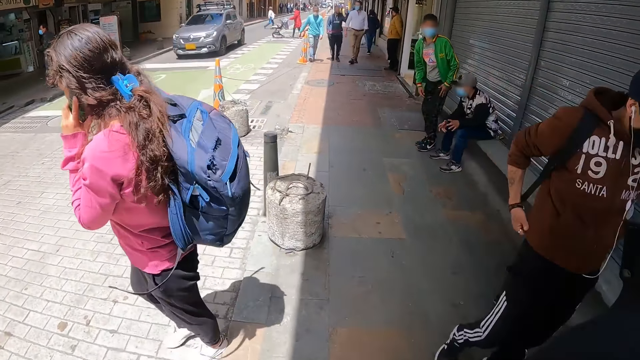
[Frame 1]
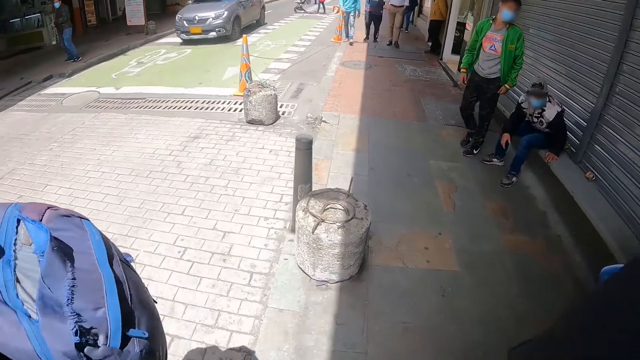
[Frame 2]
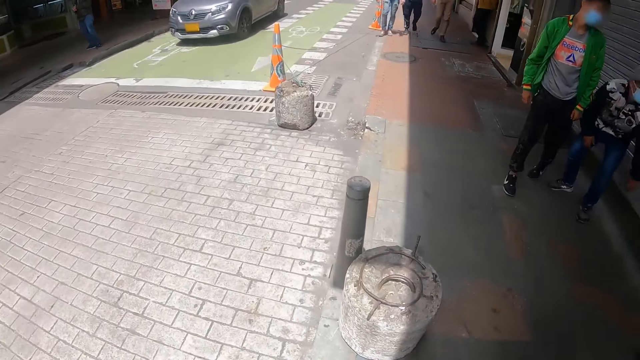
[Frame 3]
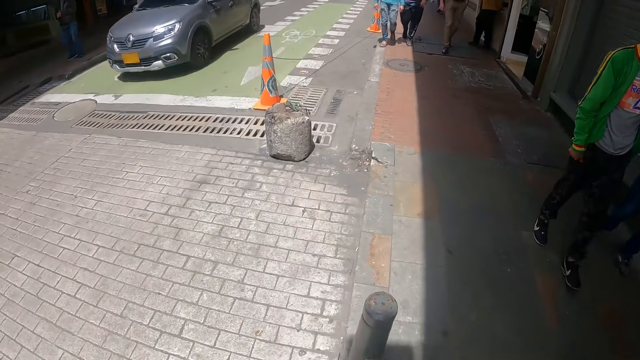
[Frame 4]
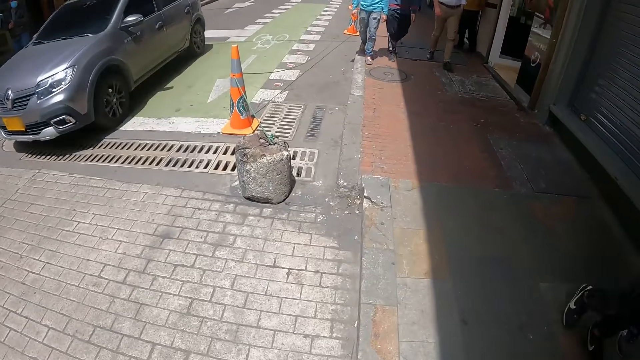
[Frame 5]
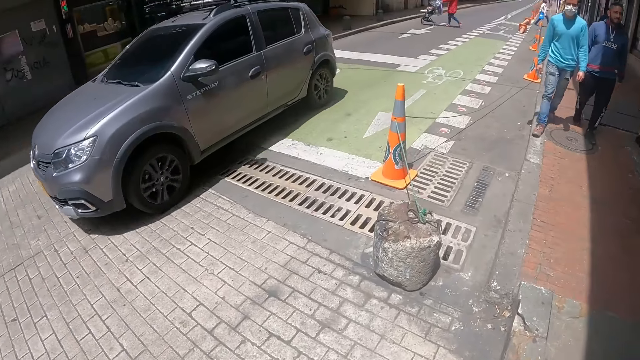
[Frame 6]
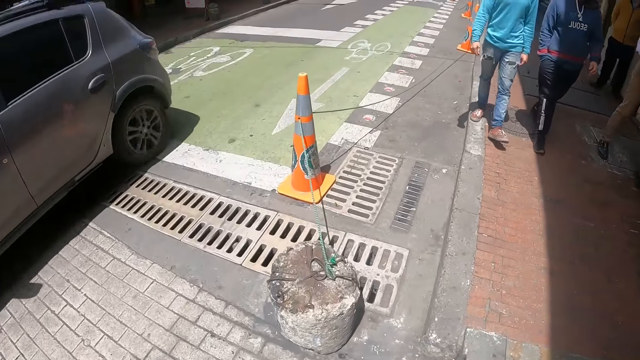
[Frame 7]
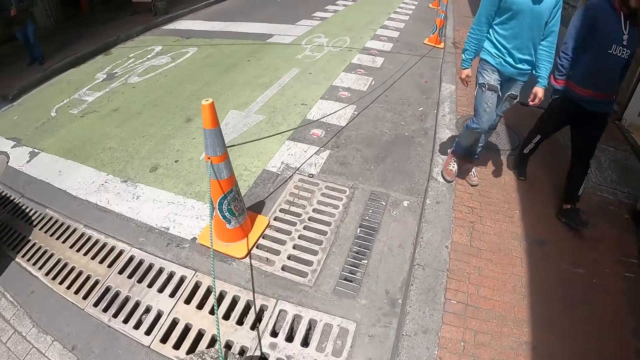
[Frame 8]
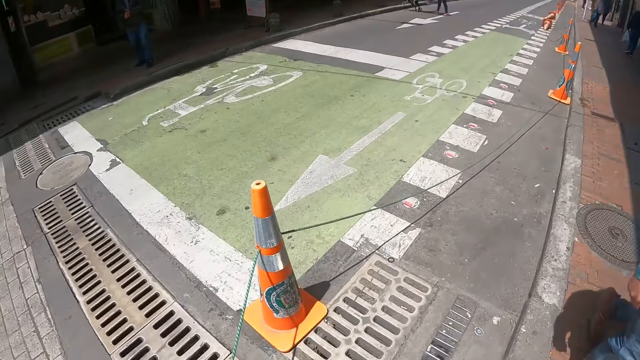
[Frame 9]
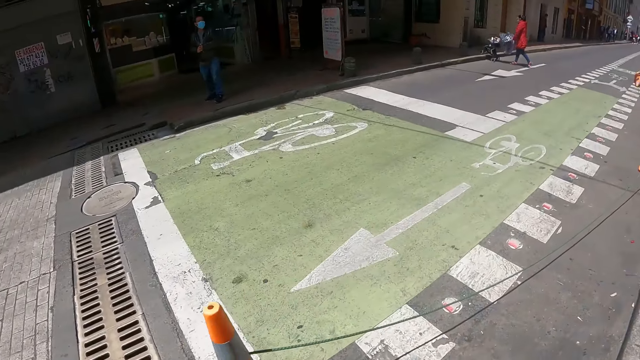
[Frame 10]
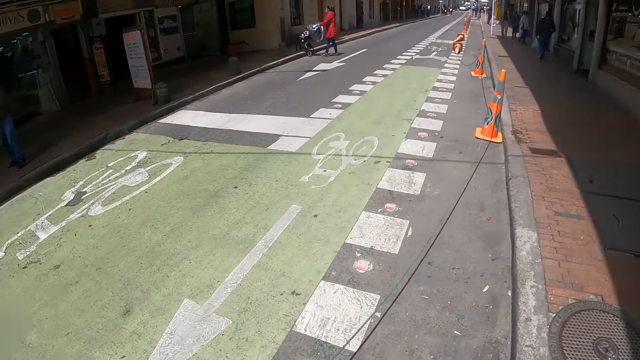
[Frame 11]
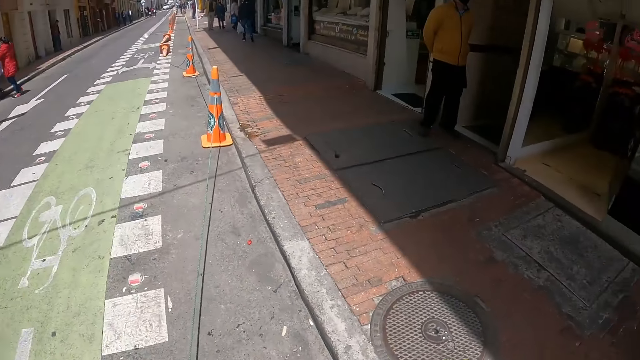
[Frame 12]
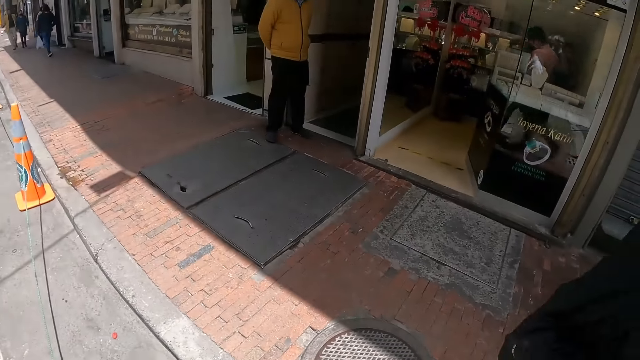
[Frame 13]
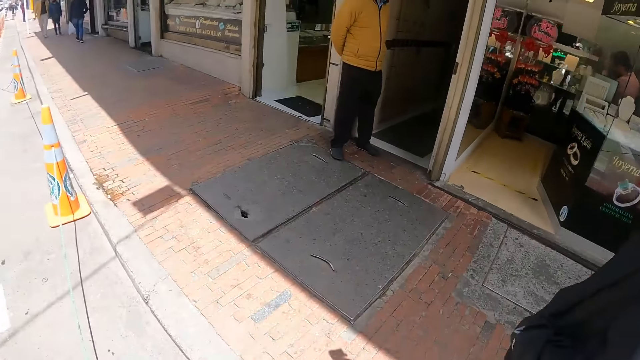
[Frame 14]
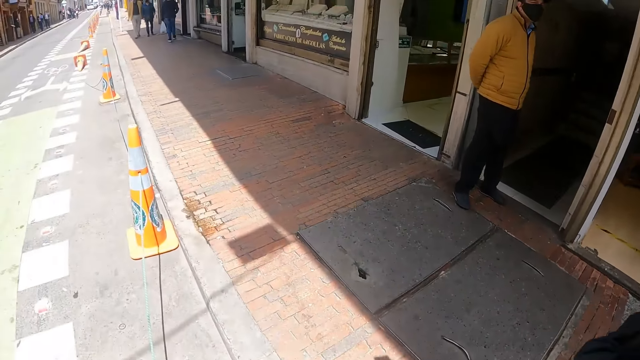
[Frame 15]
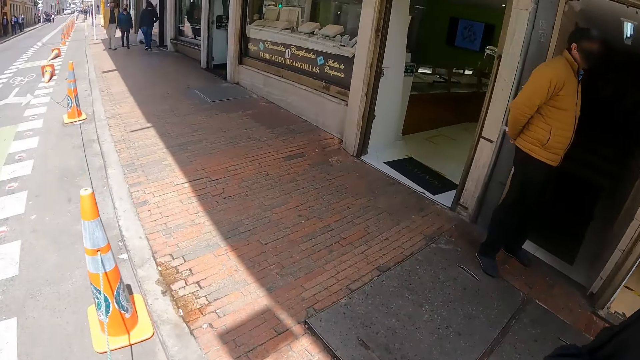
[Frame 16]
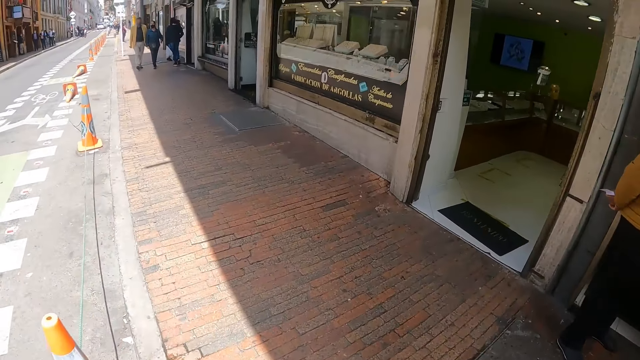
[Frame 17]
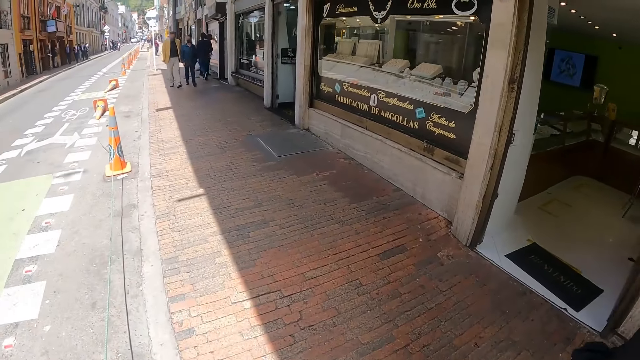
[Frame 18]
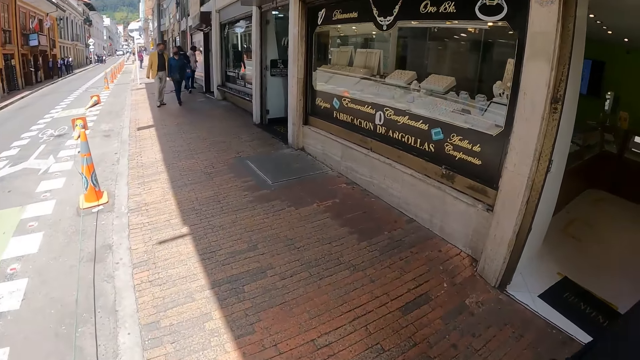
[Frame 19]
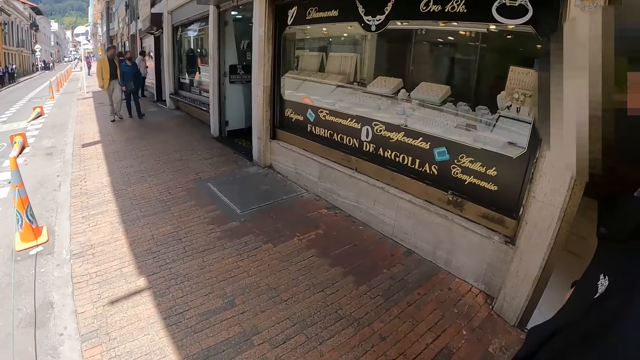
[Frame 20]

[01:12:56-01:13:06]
The camera wearer looks around. They walk along the street.

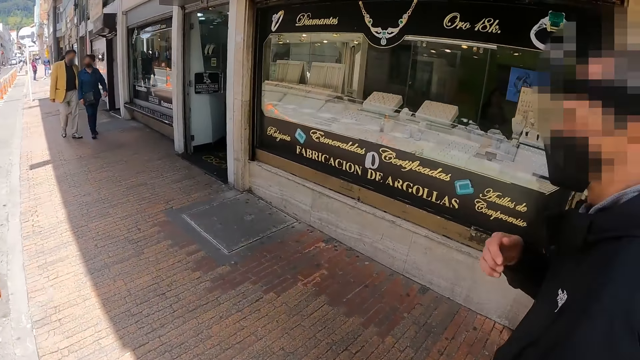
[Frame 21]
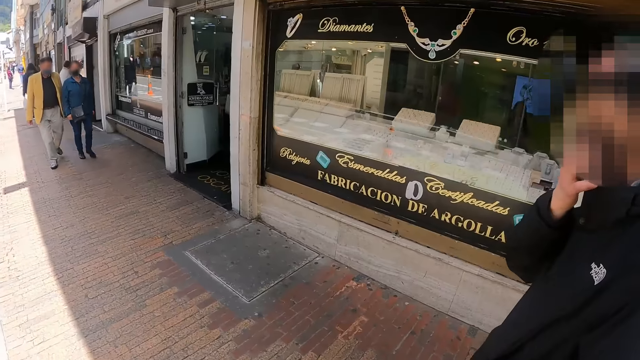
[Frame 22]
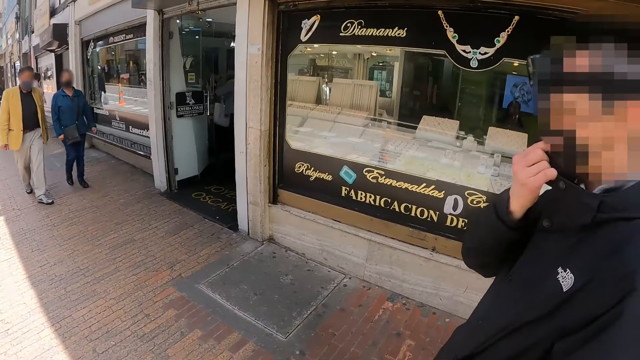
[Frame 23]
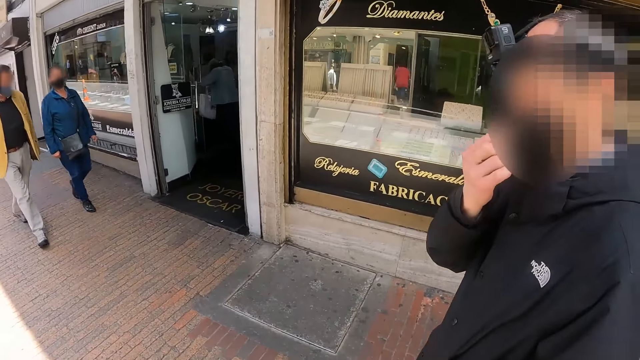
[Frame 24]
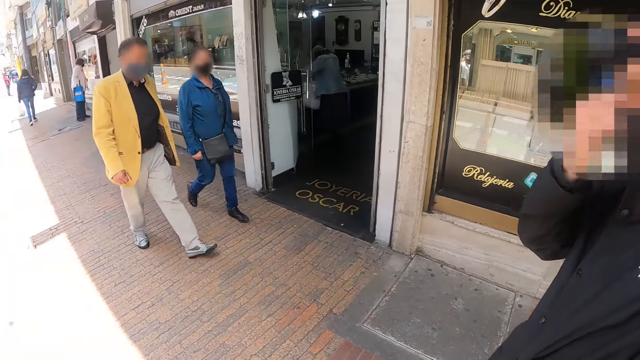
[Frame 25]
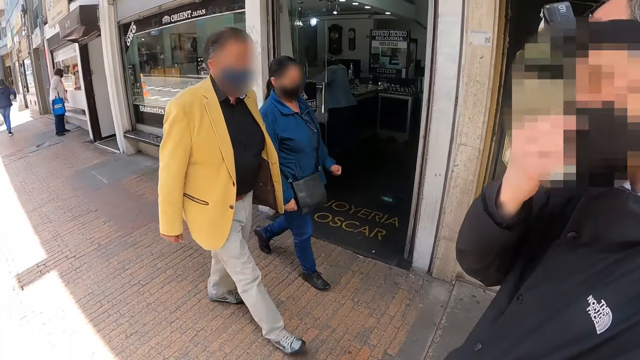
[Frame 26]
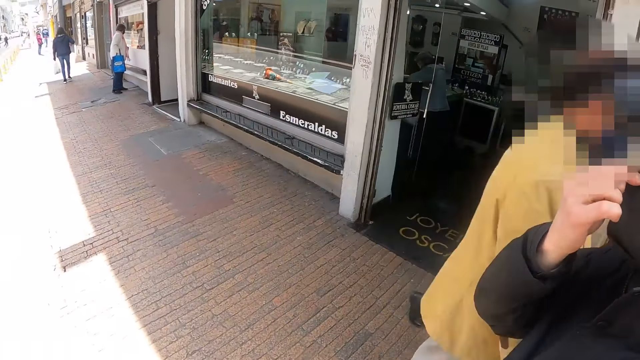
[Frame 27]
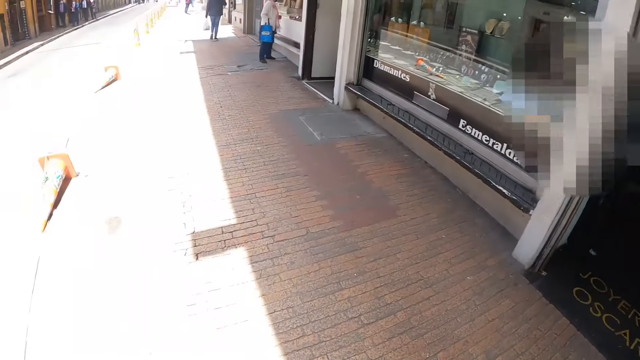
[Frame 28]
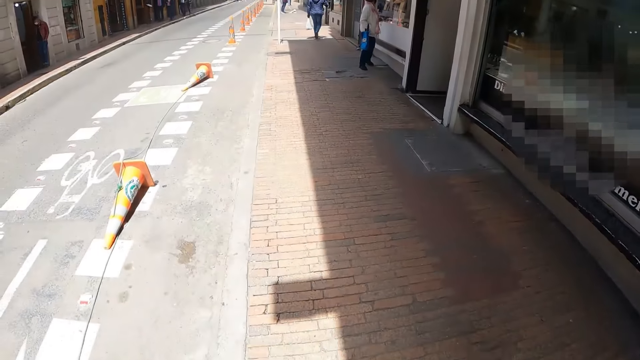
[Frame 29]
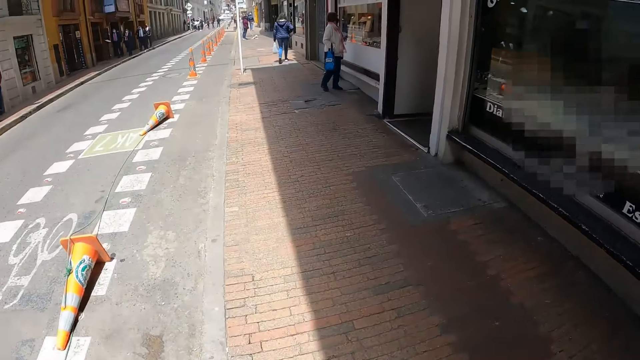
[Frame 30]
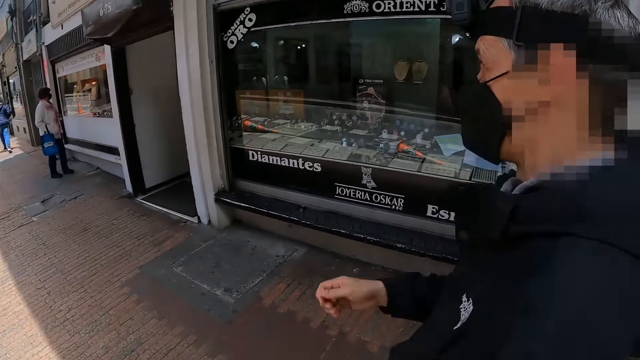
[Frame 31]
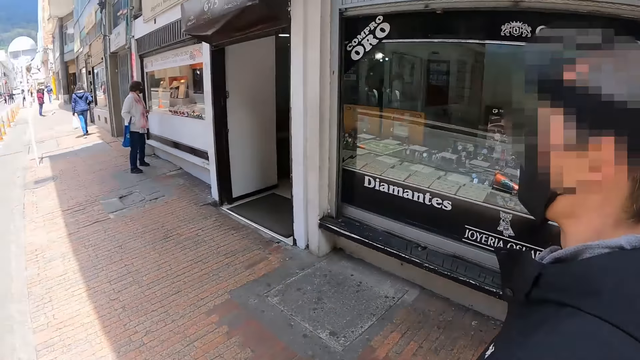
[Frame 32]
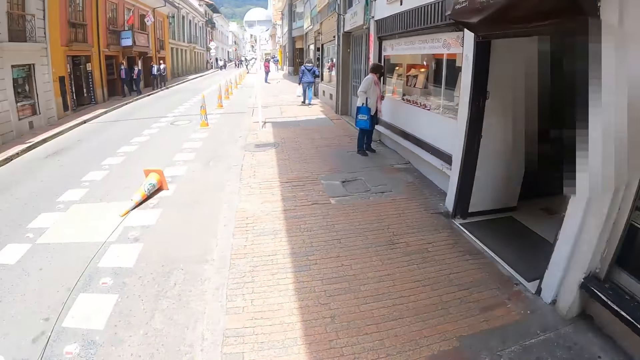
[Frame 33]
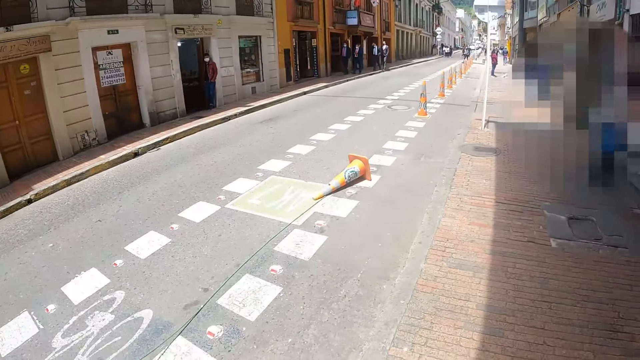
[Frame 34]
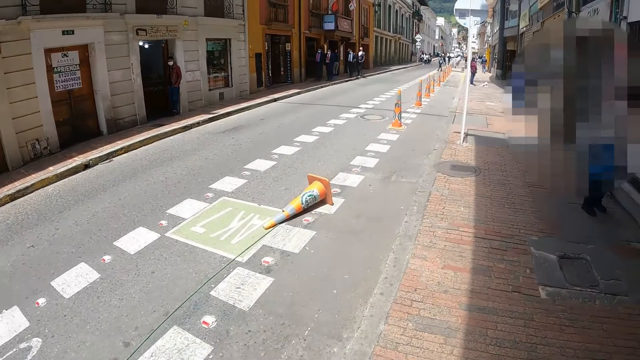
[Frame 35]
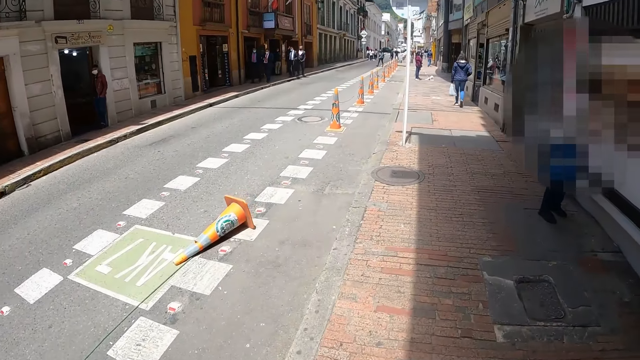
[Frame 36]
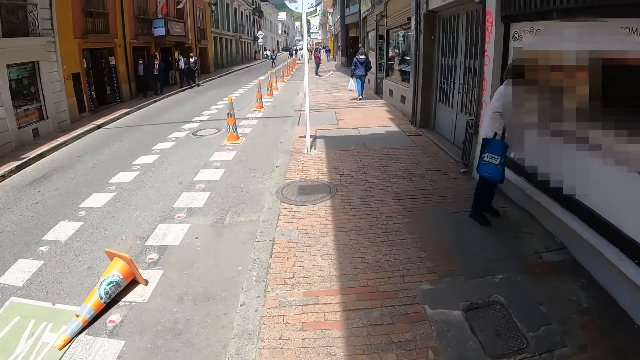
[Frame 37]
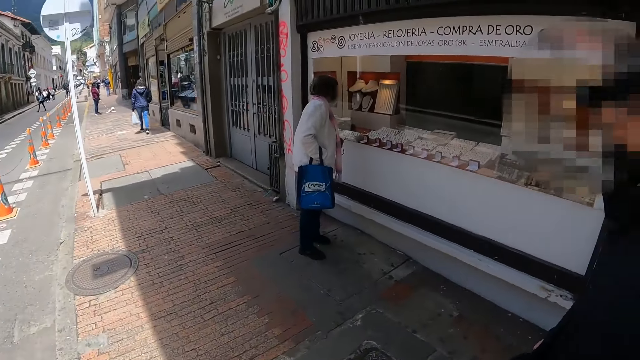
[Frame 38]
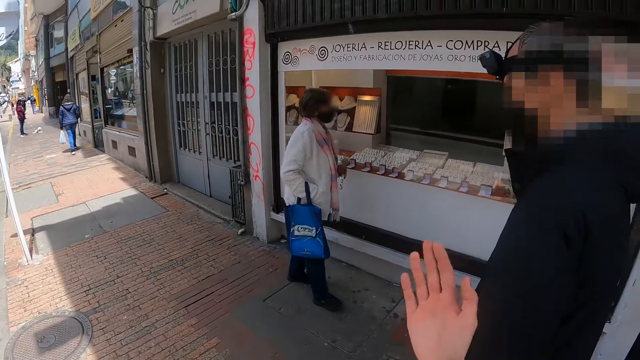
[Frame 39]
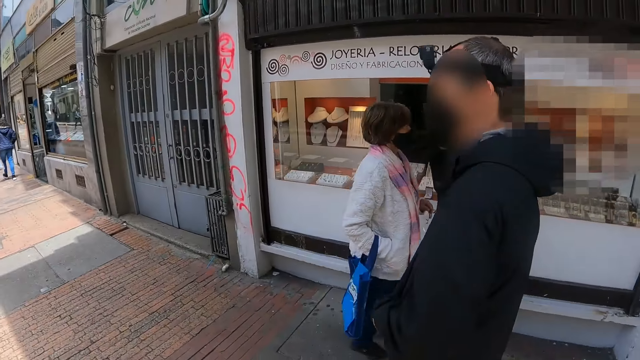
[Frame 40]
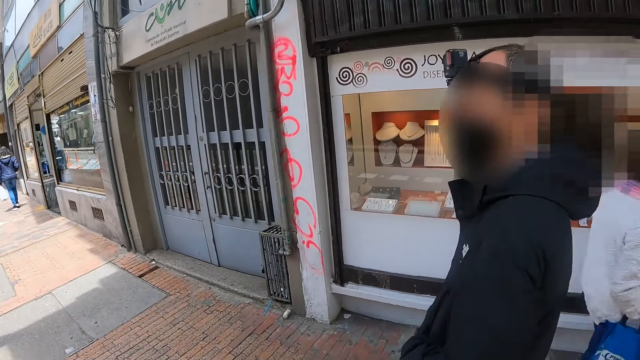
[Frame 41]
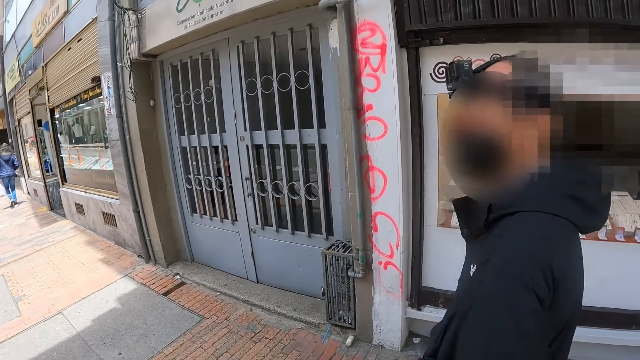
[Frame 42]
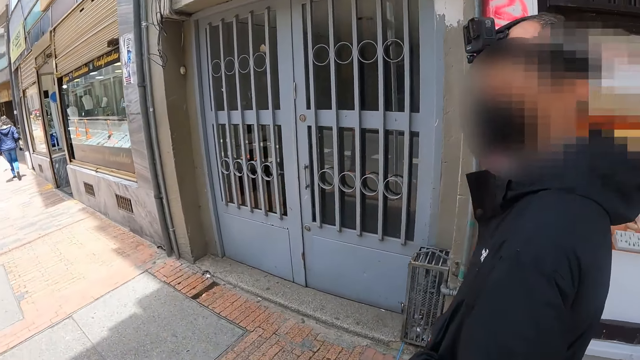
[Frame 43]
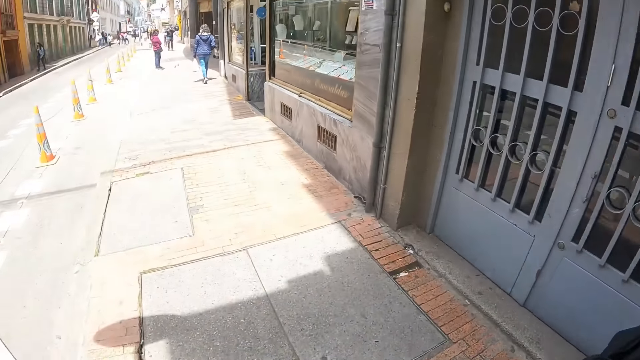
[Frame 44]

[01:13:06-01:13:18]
A person raises the hand and holds the mask. The person adjusts the mask. The camera wearer walks along the street. The person drops the hand. The camera wearer walks along the street. They raise the hand. The person walks along the street.
